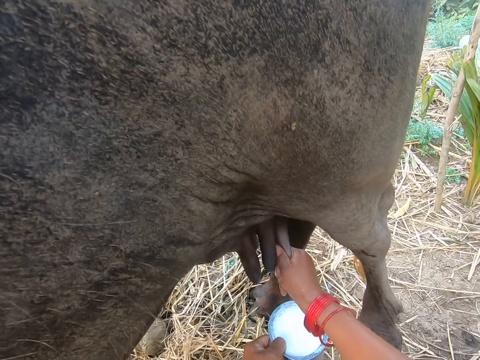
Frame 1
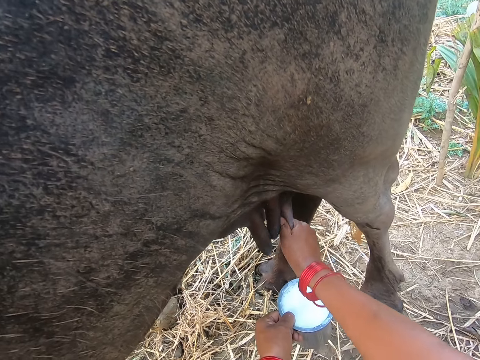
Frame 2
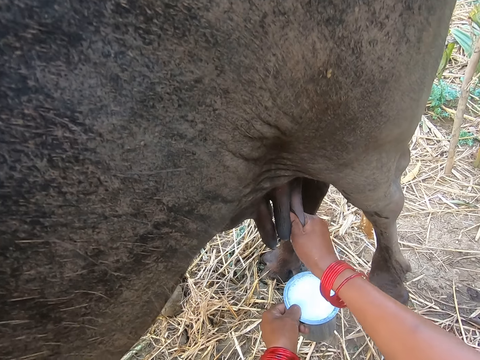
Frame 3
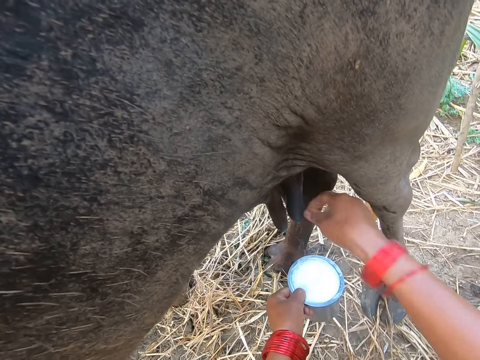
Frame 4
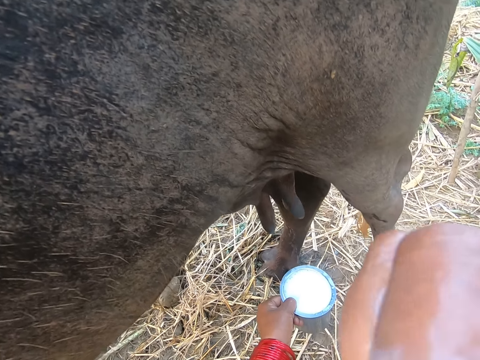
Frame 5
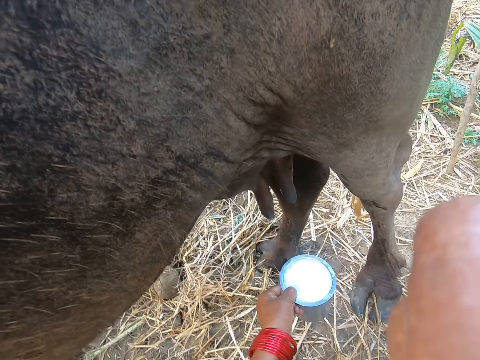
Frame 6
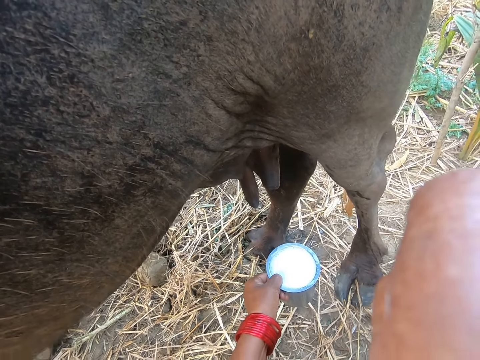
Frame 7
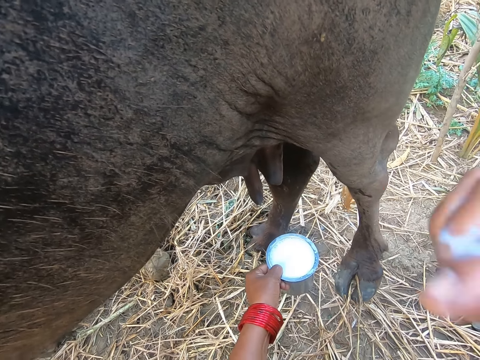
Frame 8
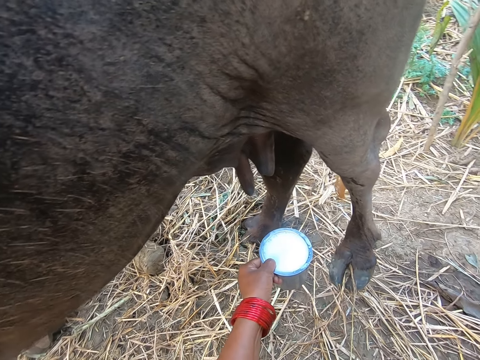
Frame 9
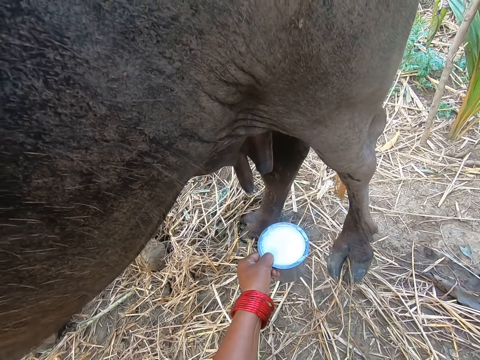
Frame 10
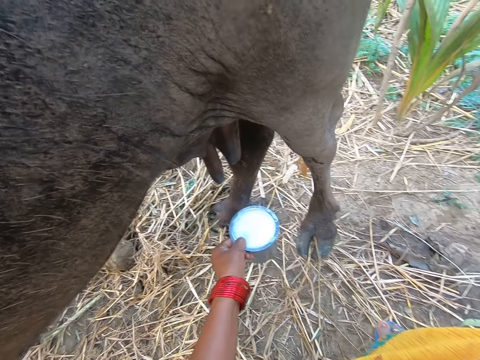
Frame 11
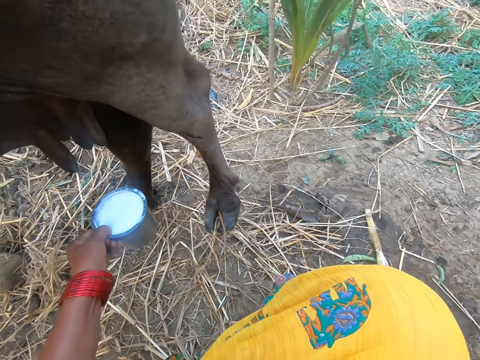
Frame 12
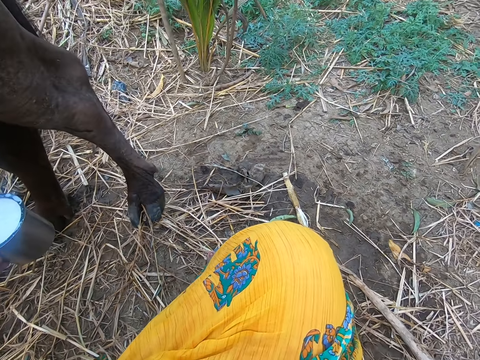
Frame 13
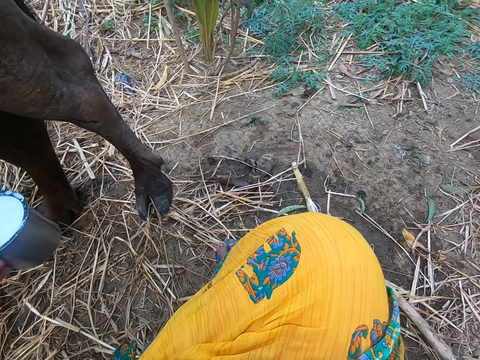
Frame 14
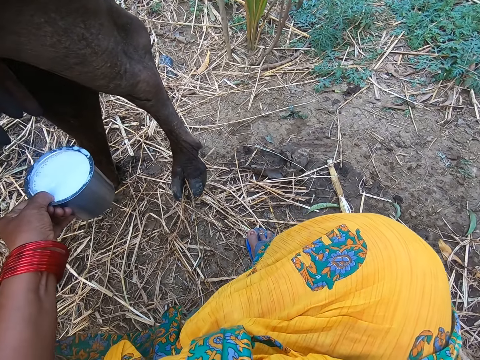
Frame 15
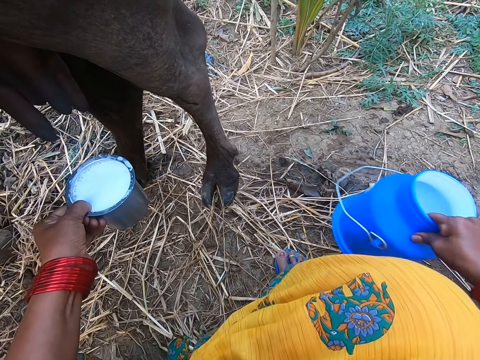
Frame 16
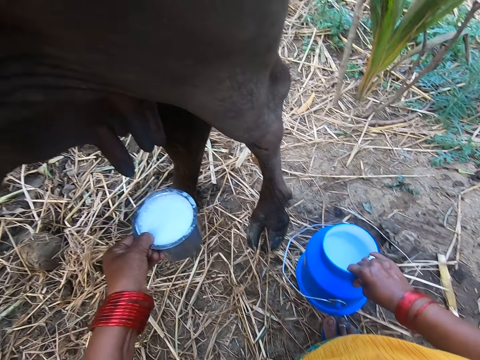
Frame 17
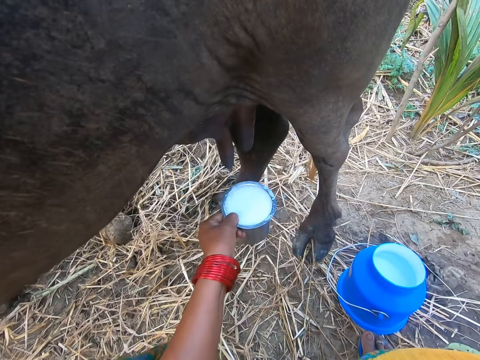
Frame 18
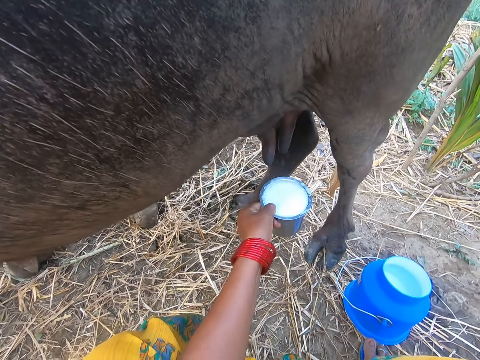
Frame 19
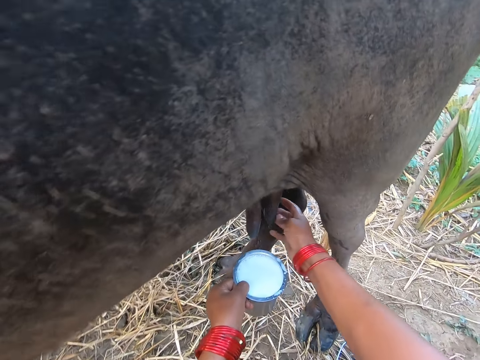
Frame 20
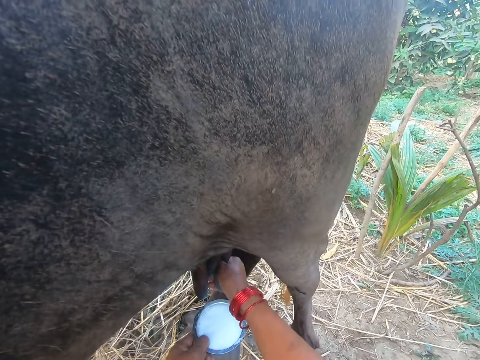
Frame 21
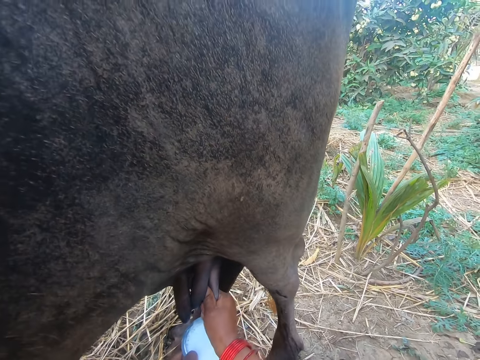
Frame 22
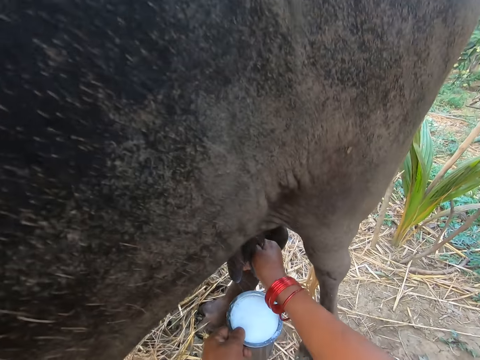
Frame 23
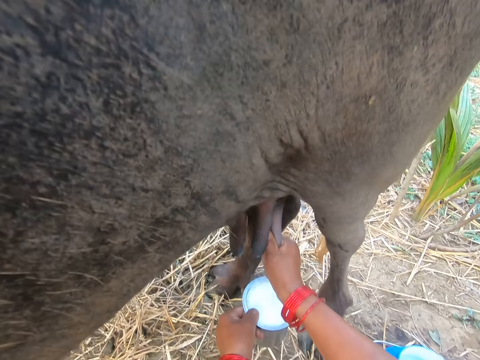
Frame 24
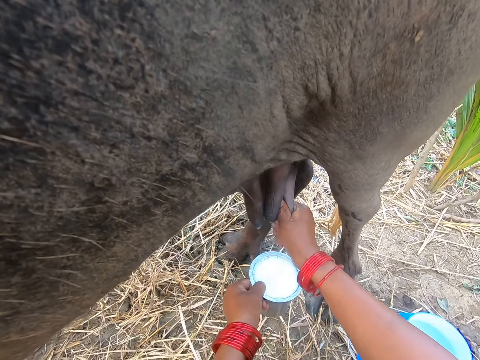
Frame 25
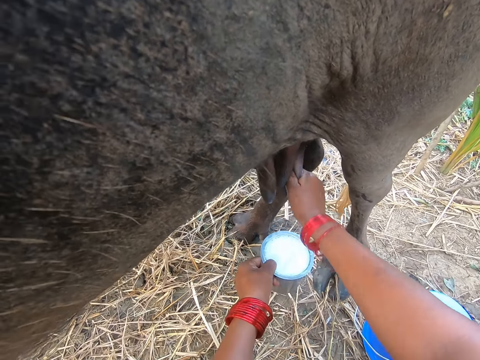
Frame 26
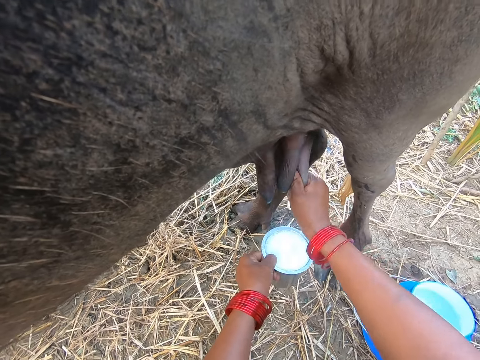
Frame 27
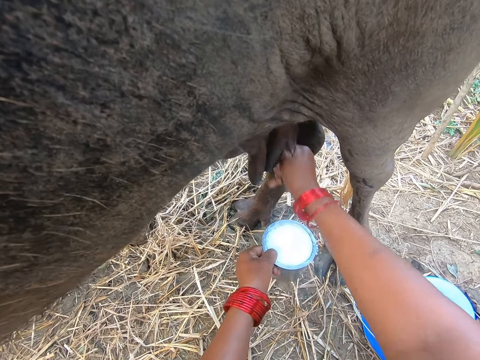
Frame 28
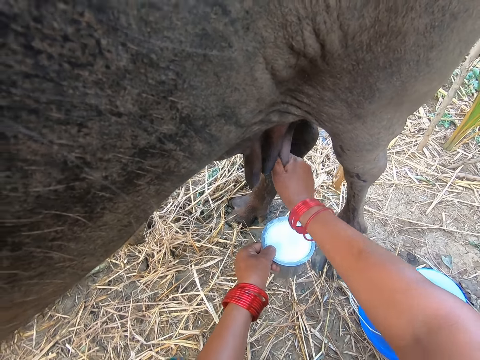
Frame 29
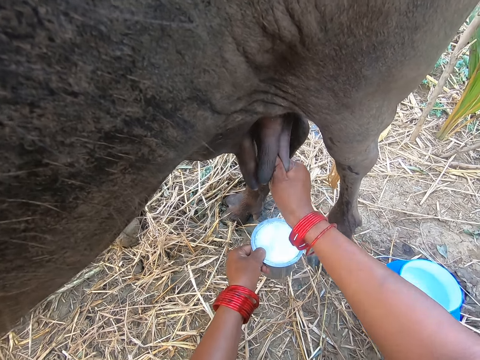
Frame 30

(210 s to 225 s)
The camera wearer adjusts the camera. She cleans her nose. She picks the other container of milk. She moves the plastic bucket forward, closer to her. She touches her face. She milks the cow.

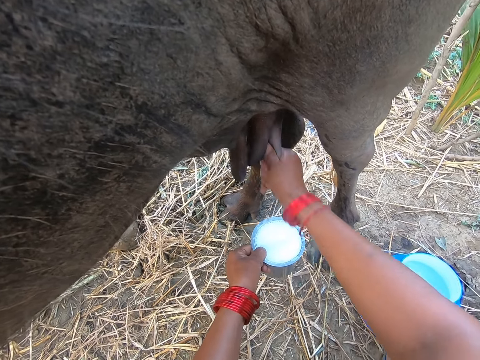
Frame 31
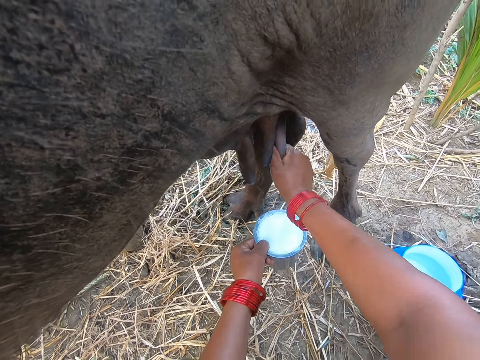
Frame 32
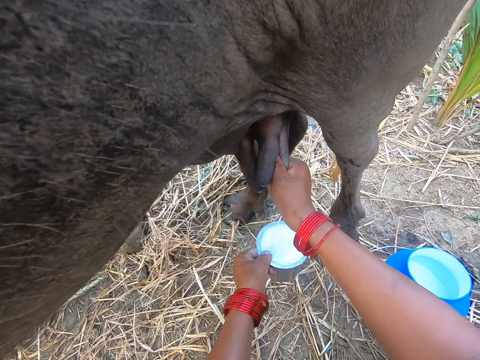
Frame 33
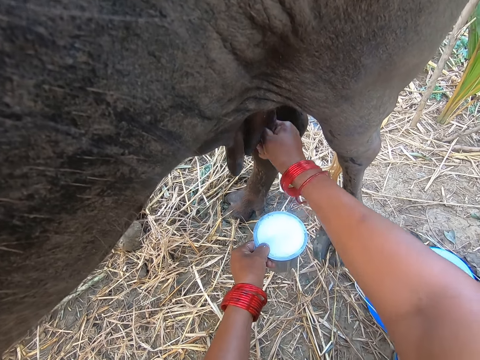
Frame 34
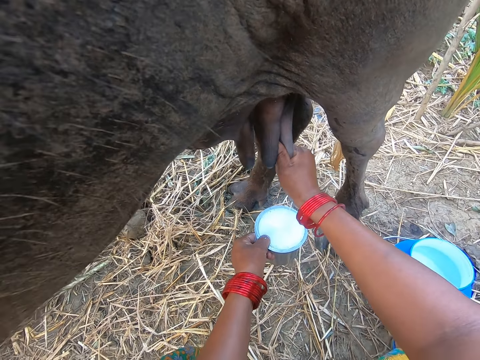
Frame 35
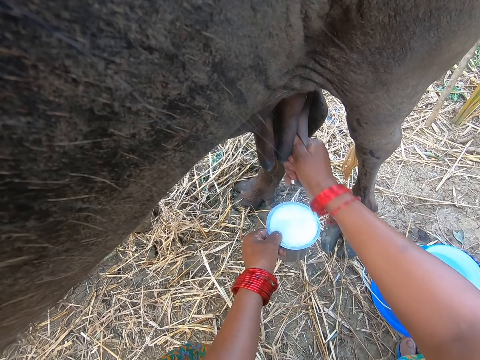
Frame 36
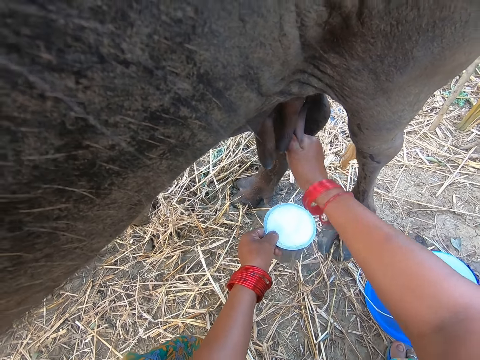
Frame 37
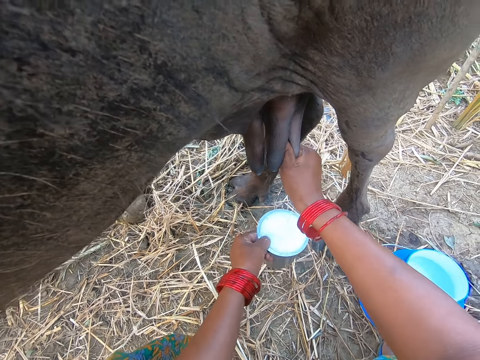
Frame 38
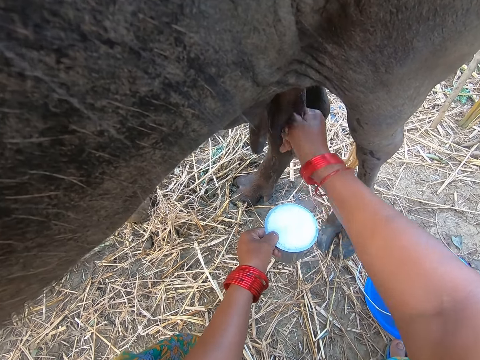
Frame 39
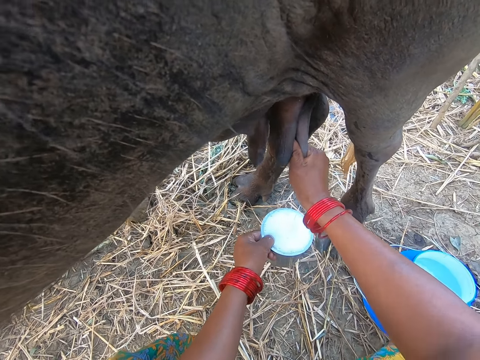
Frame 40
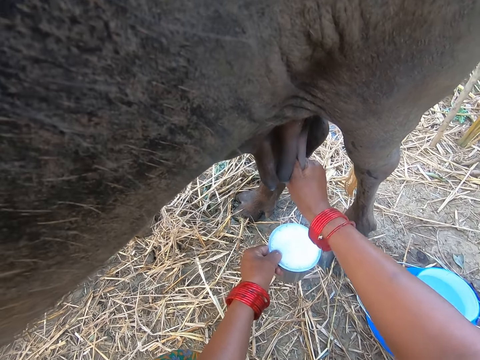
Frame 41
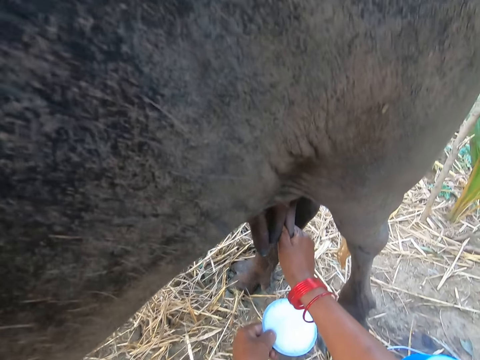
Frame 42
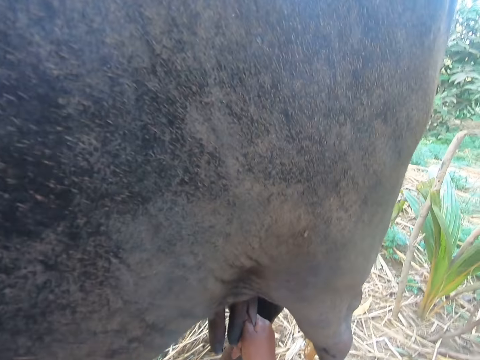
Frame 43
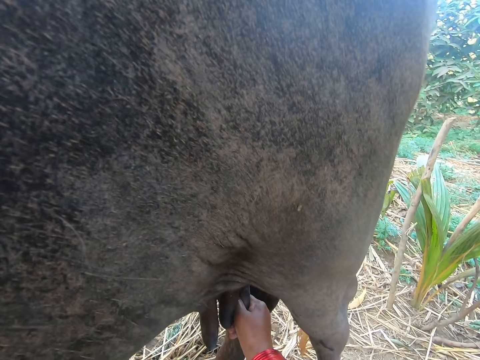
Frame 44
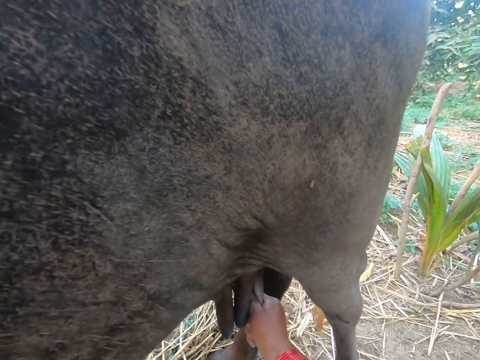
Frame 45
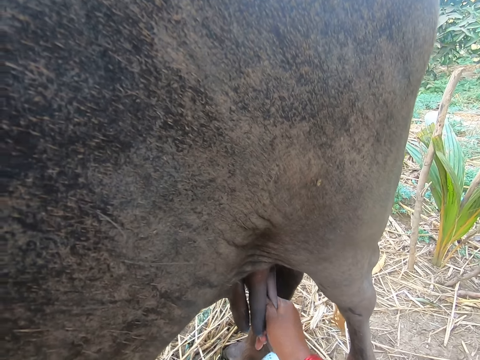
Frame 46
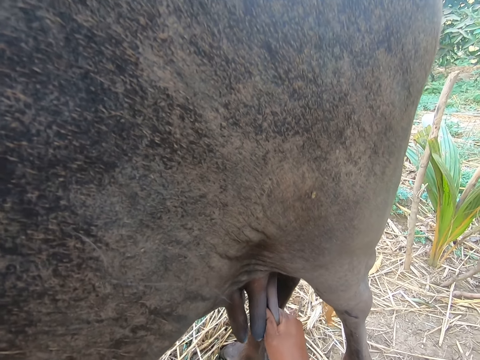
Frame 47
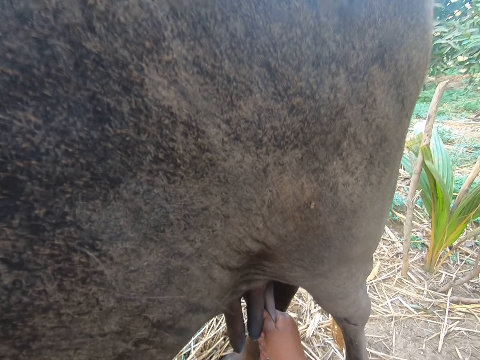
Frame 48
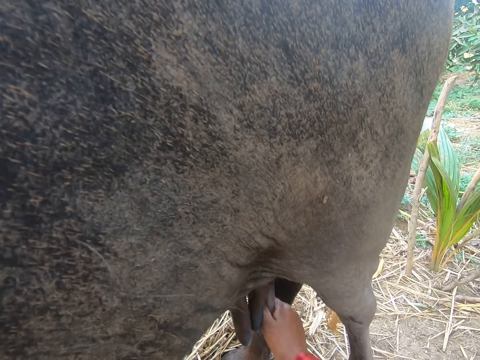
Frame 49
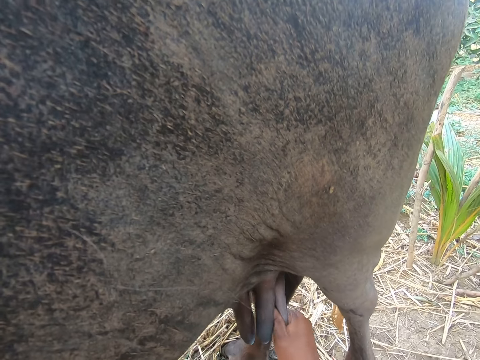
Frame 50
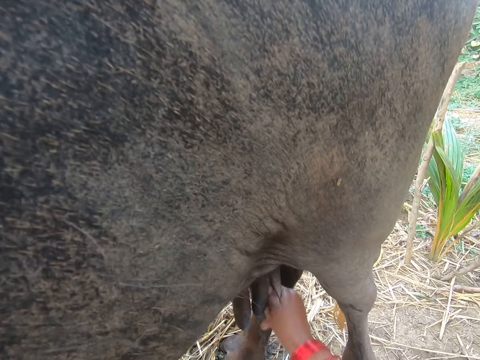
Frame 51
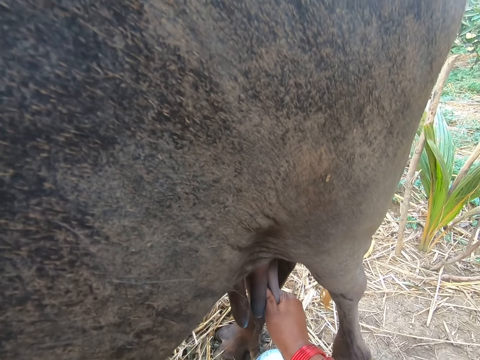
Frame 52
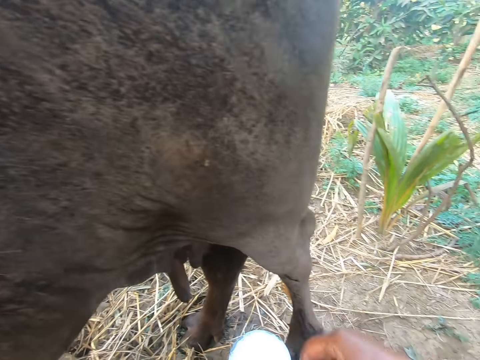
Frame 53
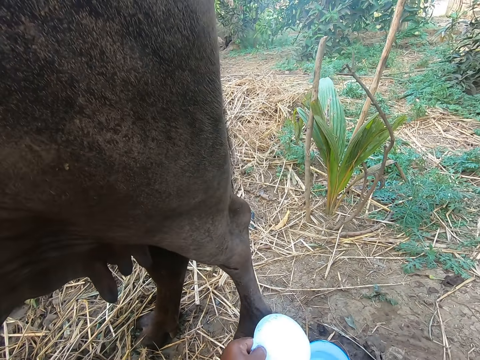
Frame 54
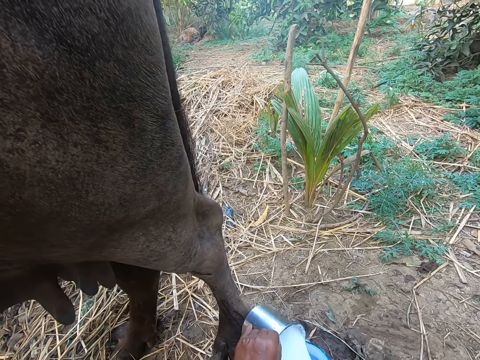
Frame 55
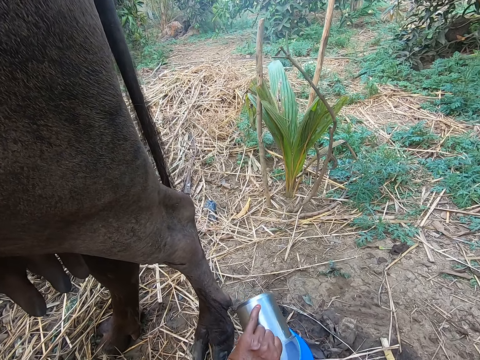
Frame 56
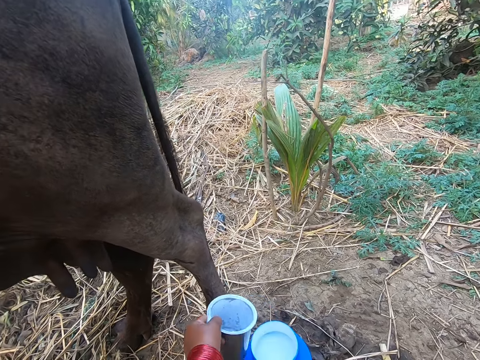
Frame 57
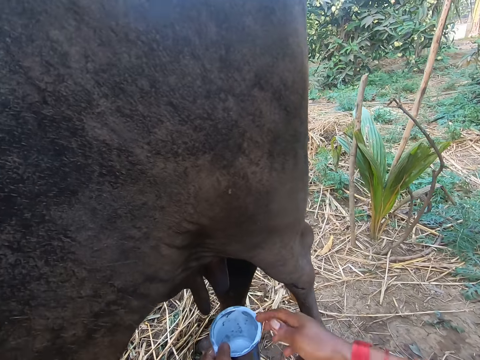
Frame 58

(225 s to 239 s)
The camera wearer pours the milk in the metal cup into the plastic bucket on the floor.
